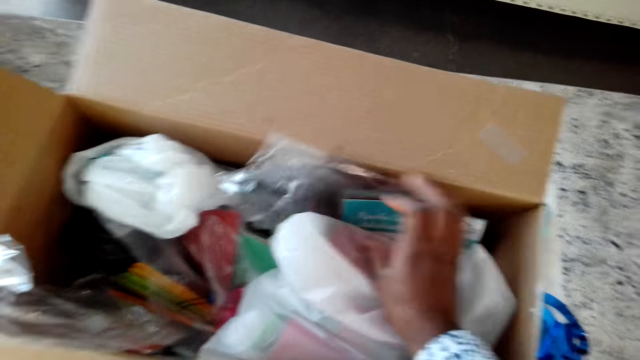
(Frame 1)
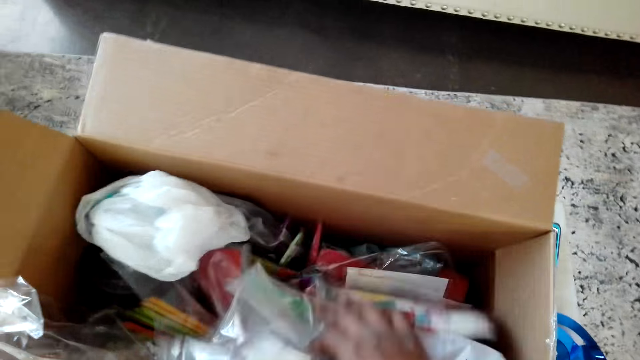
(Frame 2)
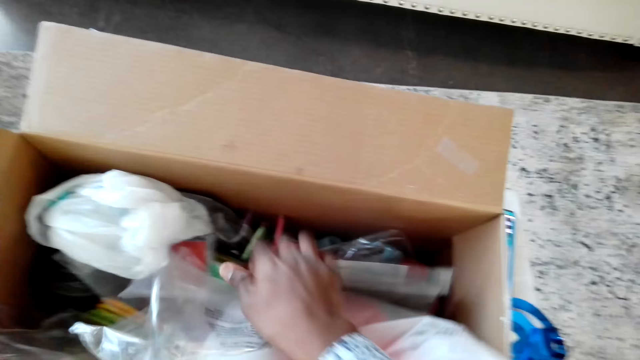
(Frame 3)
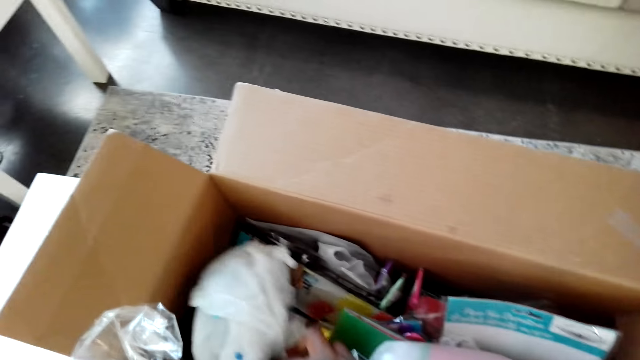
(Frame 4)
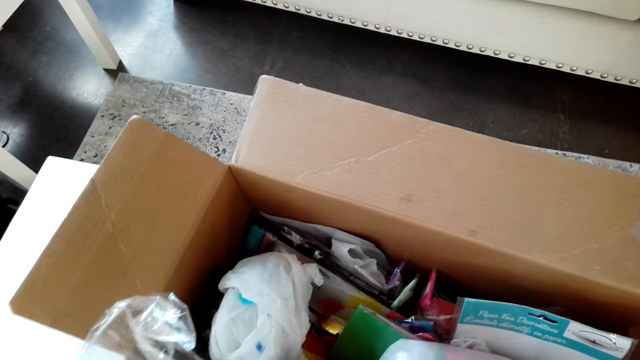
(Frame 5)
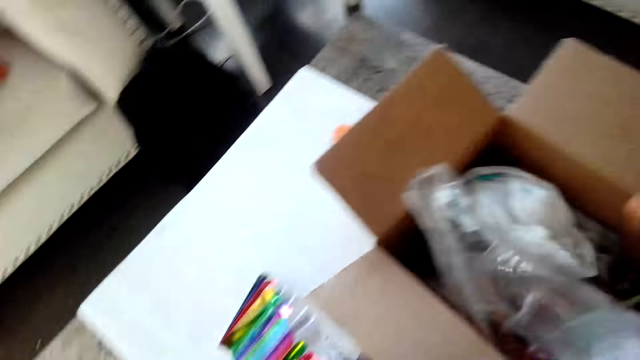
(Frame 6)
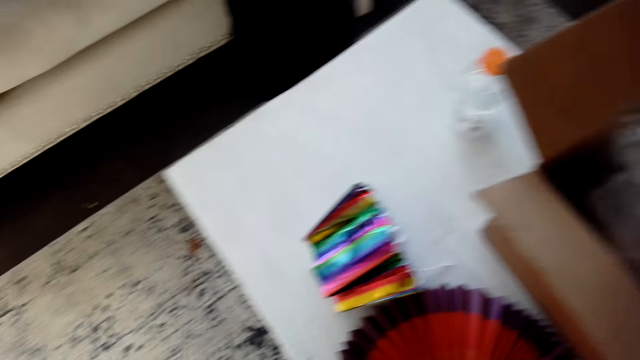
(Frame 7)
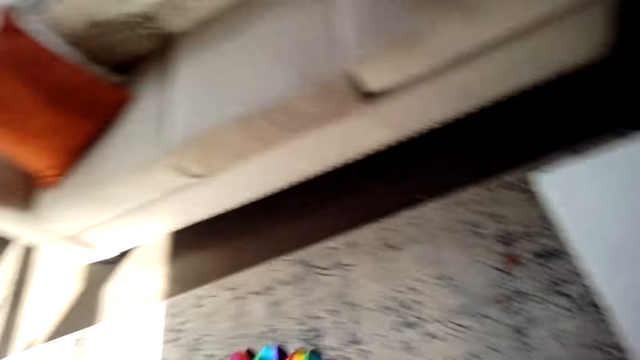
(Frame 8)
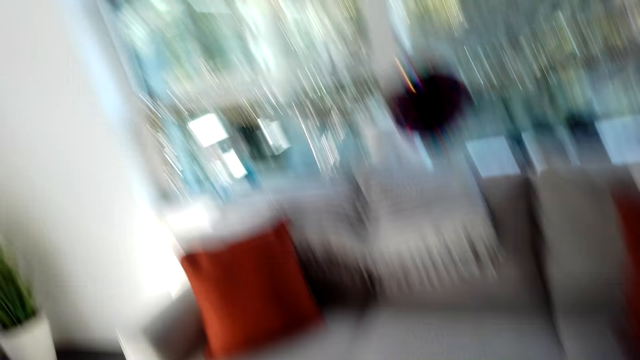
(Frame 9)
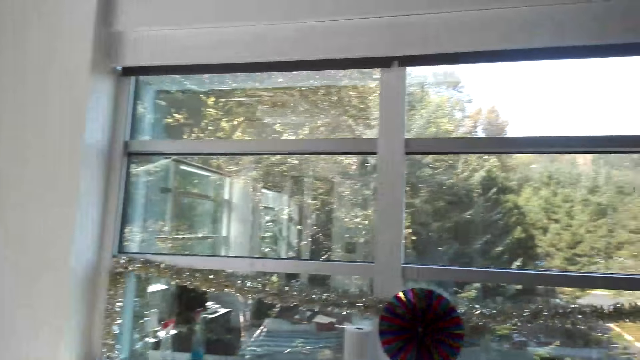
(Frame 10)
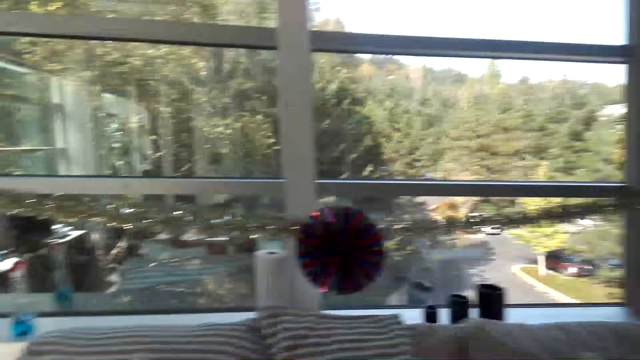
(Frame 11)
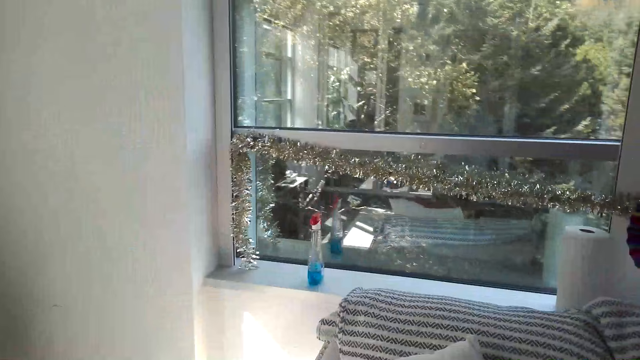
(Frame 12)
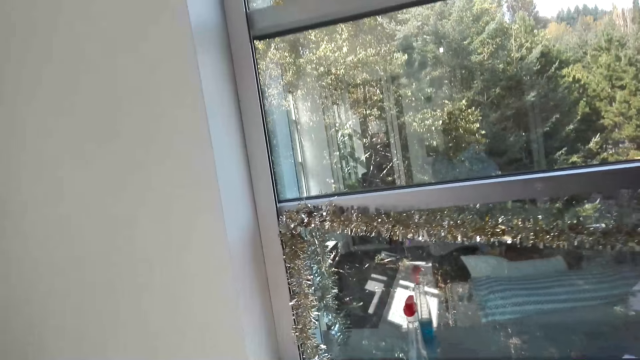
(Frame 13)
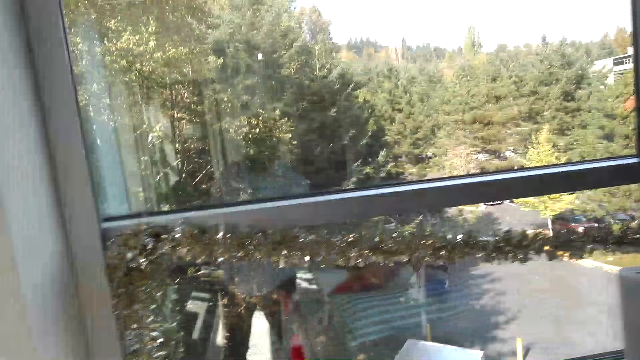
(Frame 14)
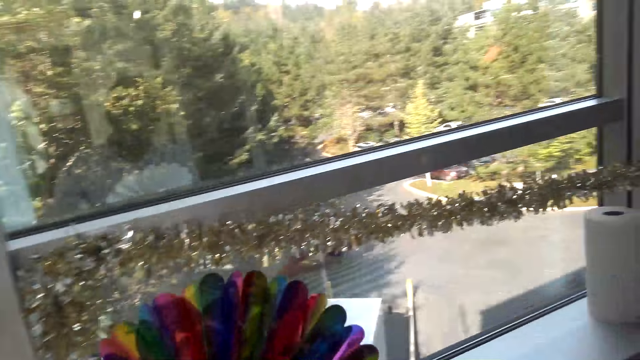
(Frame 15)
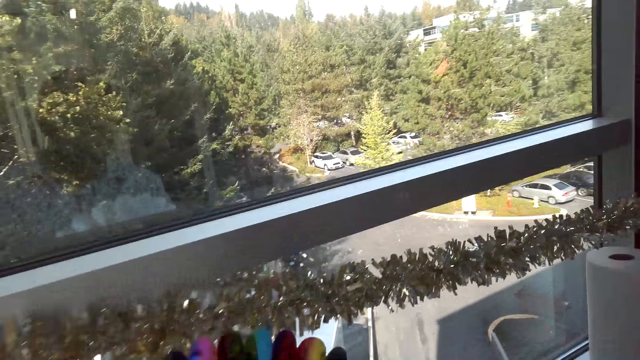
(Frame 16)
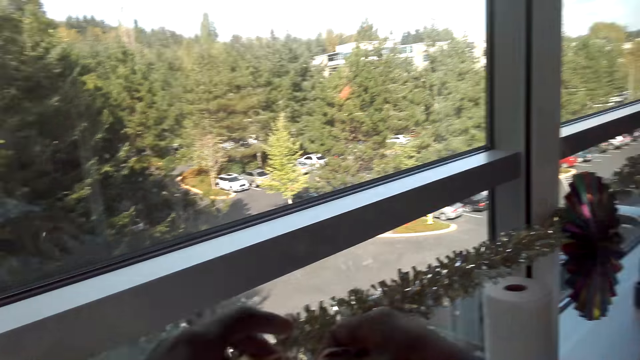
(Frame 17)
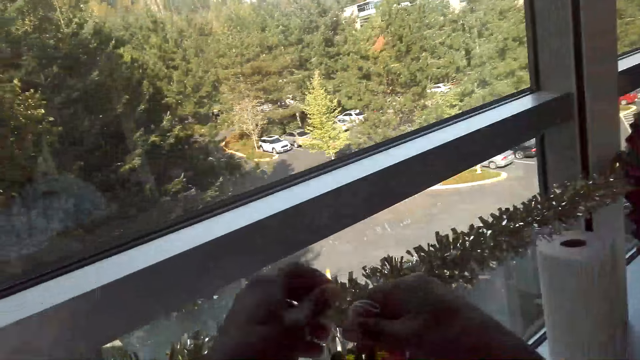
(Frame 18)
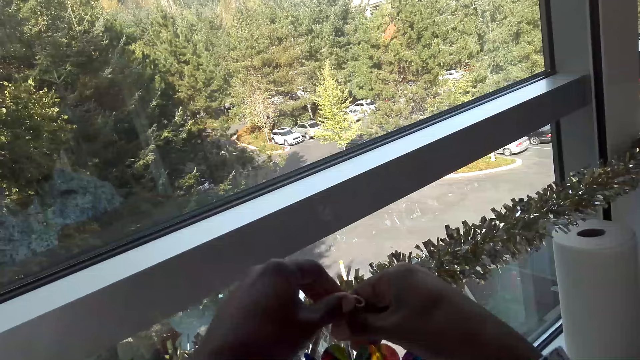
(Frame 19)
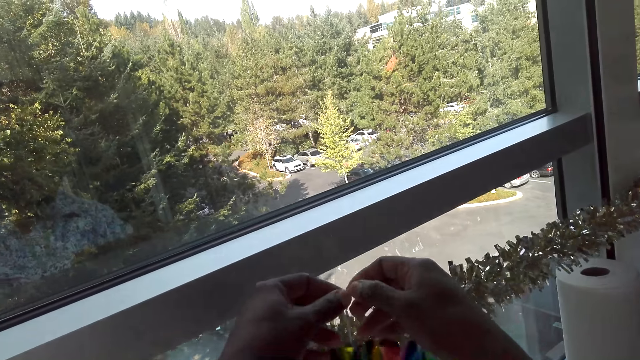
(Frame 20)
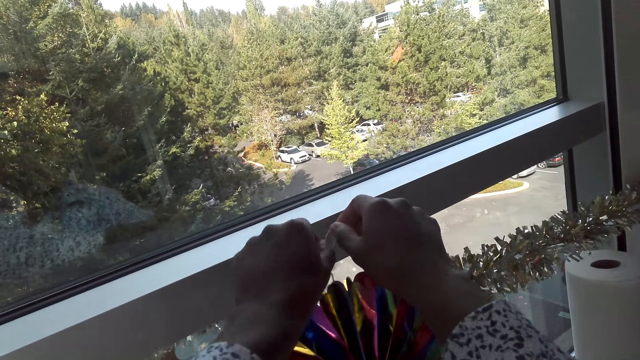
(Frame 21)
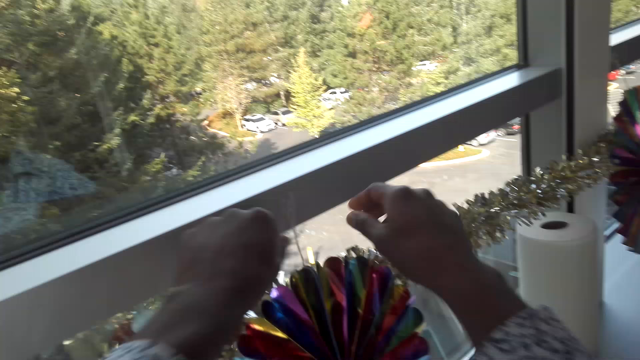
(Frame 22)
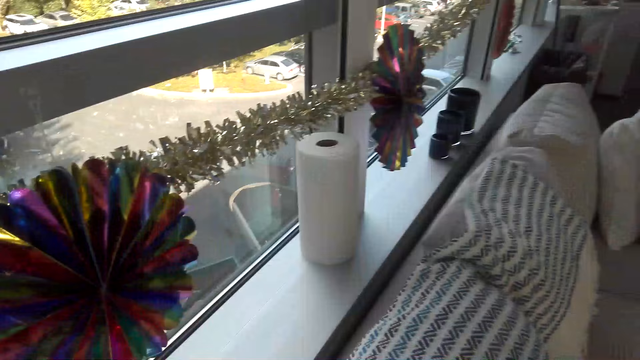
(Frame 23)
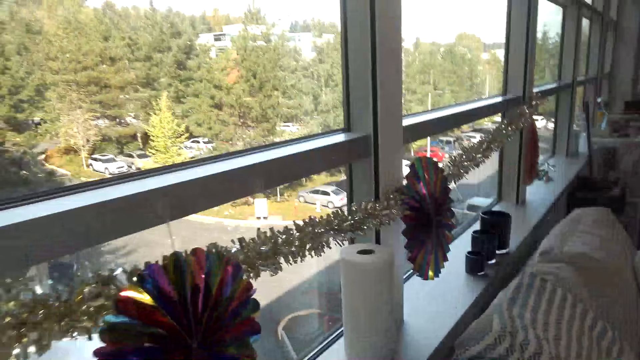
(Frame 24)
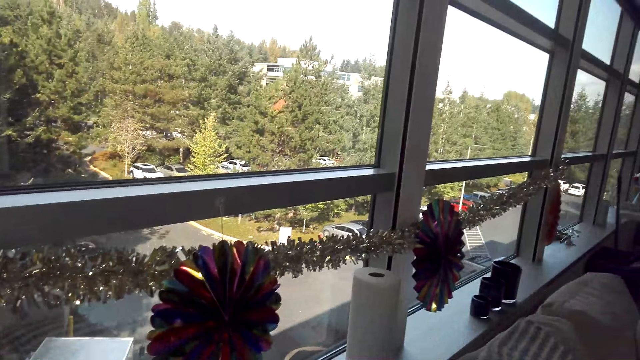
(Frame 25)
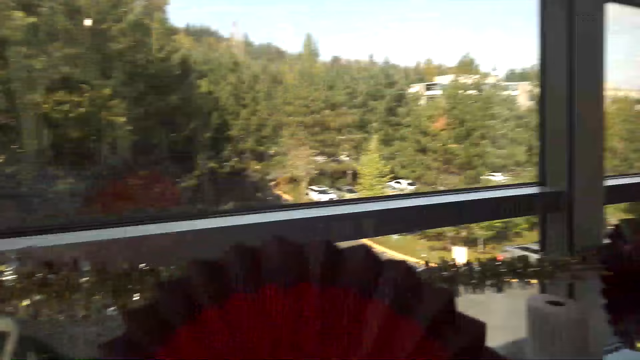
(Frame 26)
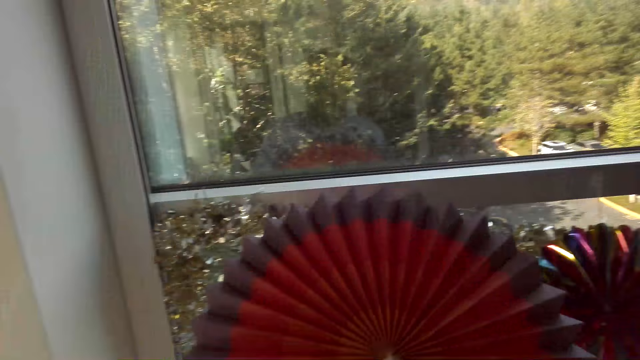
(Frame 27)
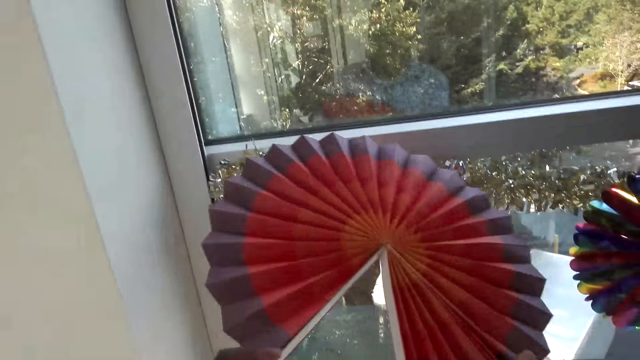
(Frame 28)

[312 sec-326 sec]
The camera wearer sorts through the box. They walk to the window. They pick up a paper fan. They hold the strings. They hang the paper fan on the window.

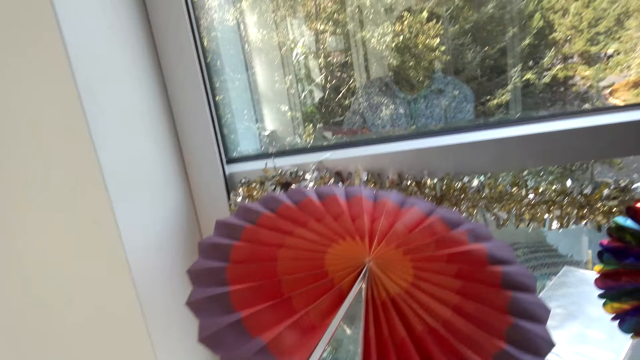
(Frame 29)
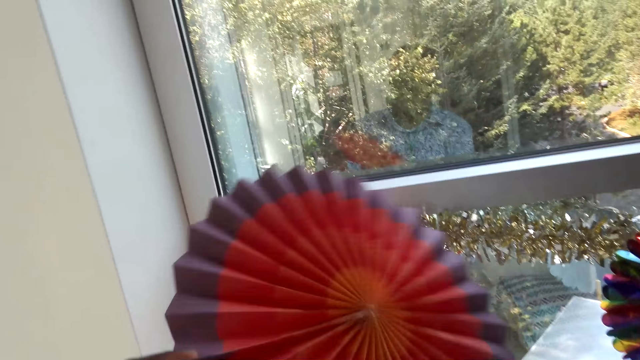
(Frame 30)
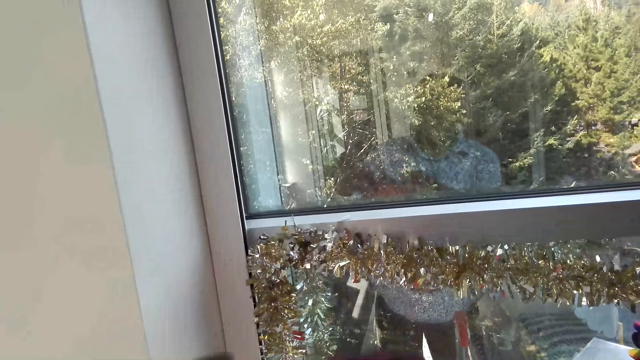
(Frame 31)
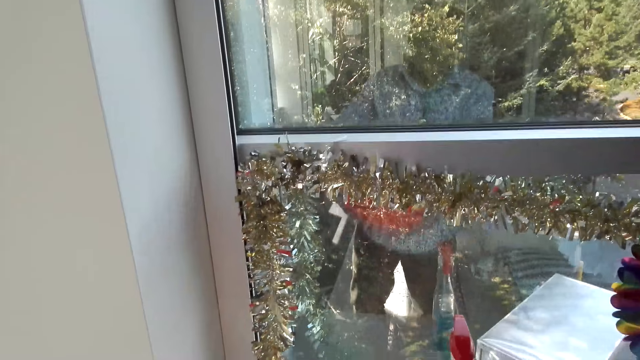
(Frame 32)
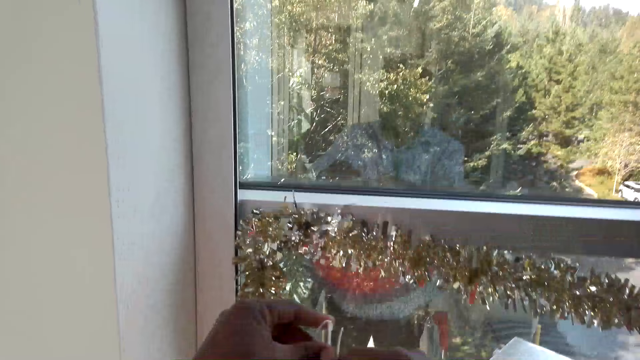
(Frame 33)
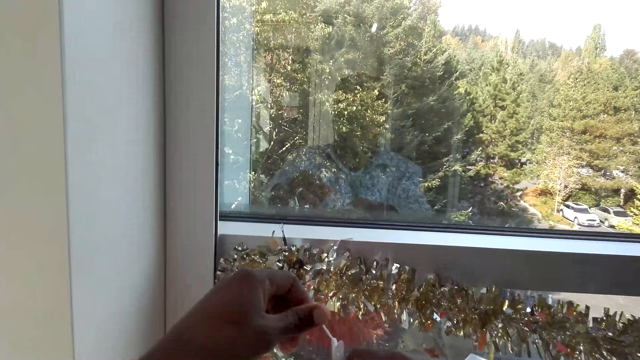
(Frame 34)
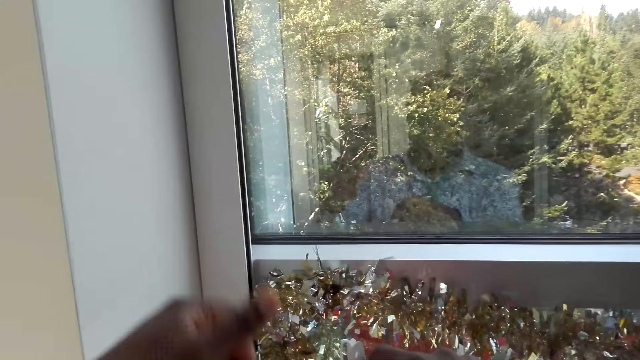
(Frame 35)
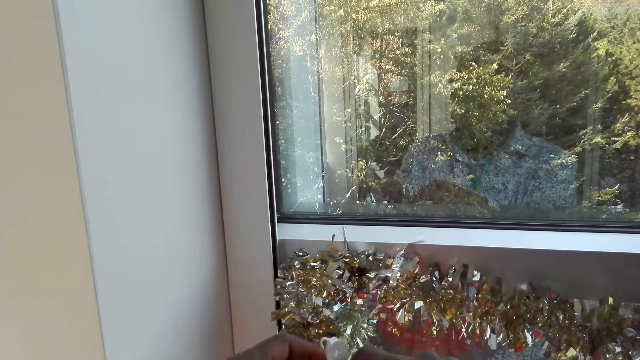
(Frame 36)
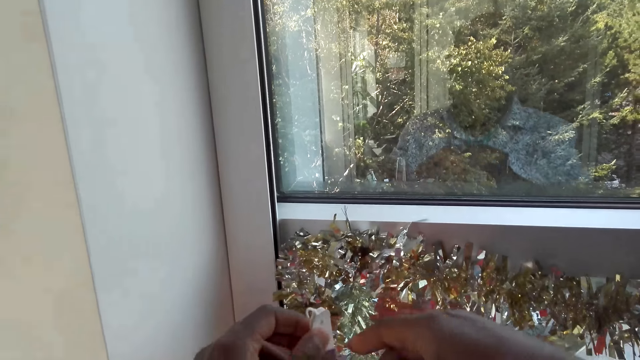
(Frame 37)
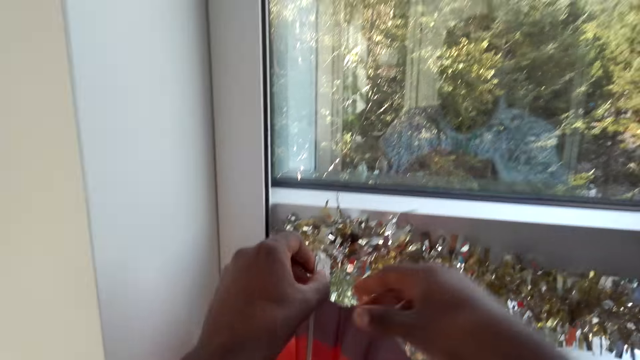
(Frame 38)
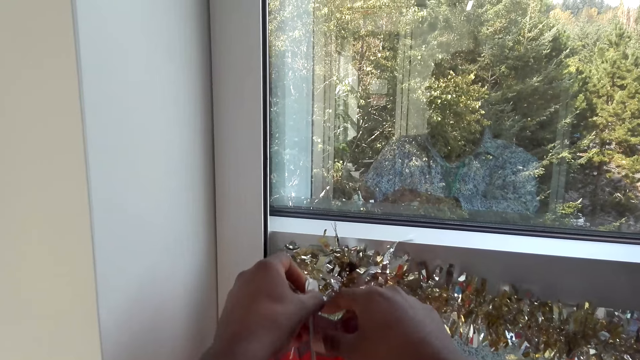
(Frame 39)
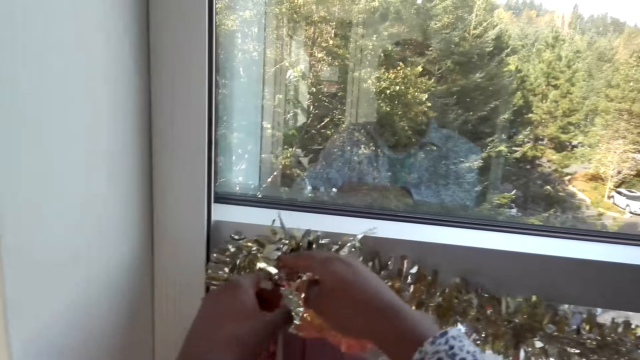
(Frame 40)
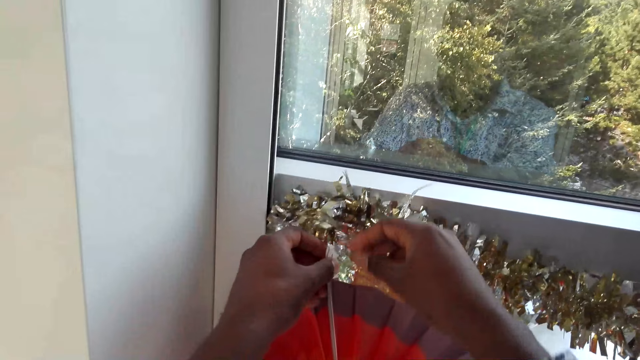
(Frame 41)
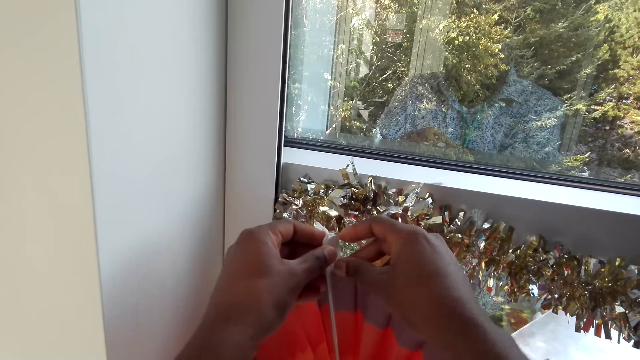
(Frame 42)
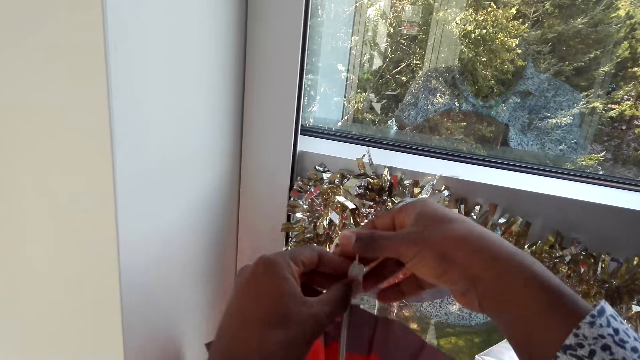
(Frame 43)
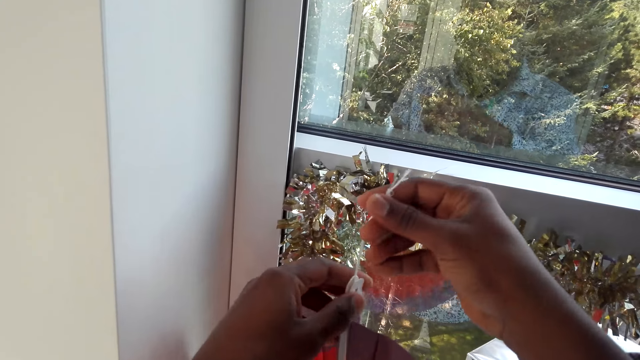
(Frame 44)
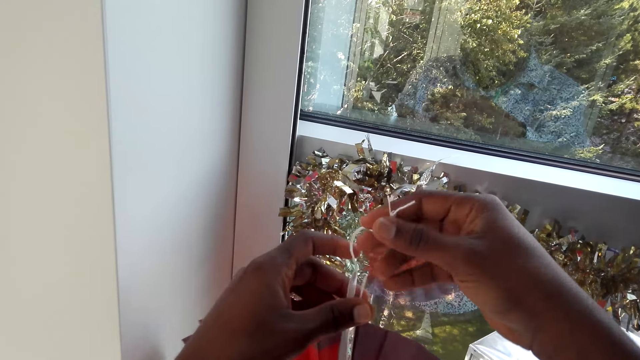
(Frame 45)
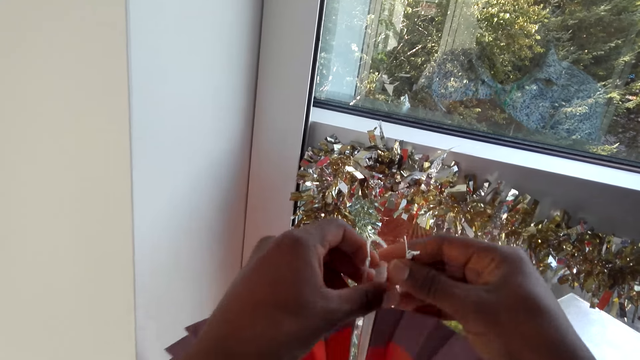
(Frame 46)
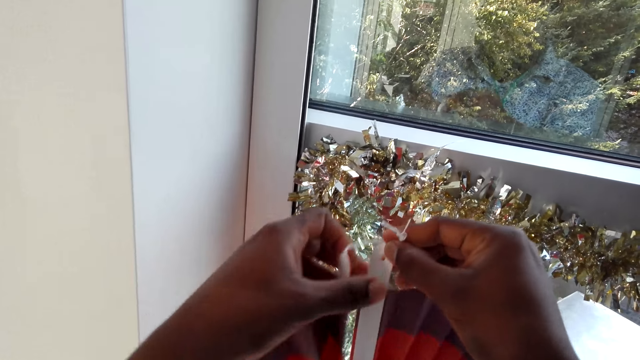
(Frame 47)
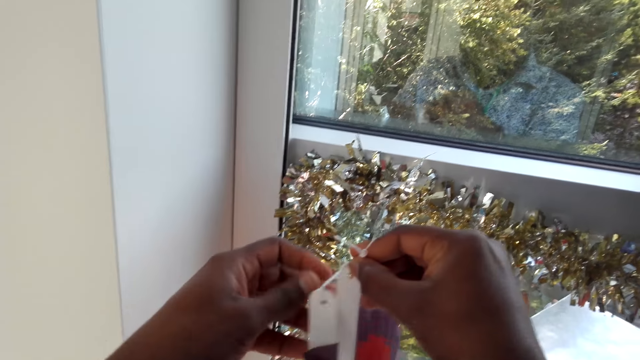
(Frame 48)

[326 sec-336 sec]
The camera wearer holds the paper decoration. They hold the strings on the paper decoration.
